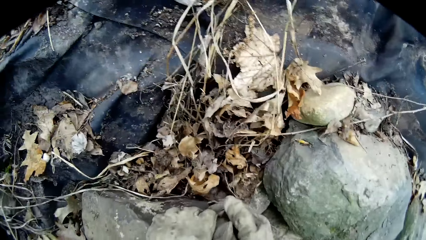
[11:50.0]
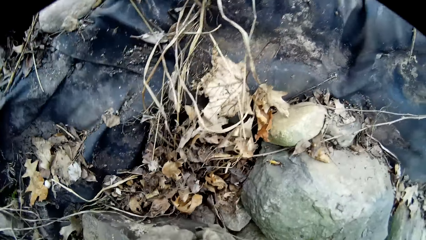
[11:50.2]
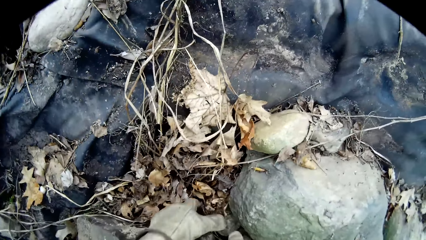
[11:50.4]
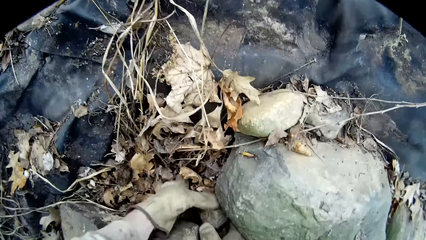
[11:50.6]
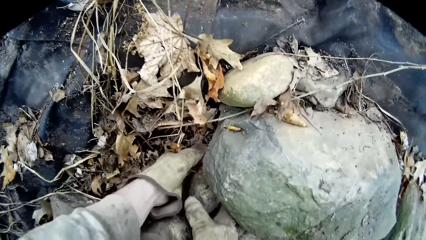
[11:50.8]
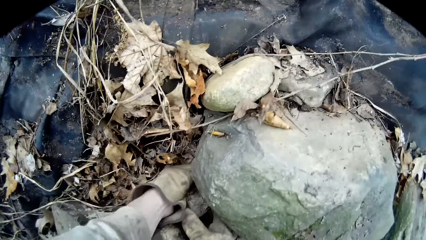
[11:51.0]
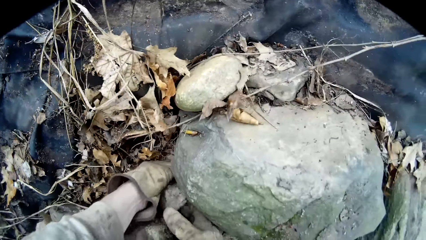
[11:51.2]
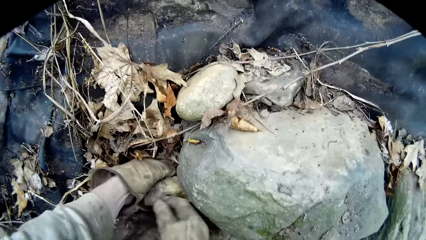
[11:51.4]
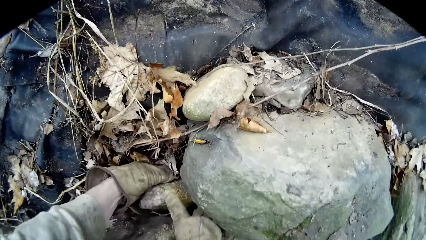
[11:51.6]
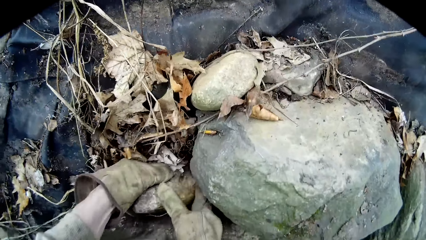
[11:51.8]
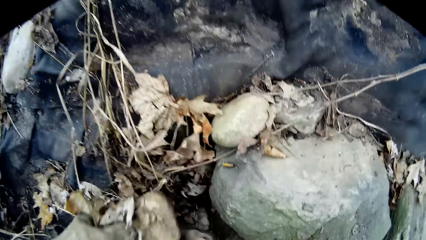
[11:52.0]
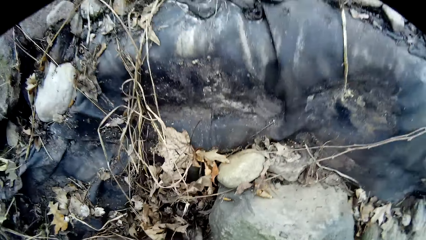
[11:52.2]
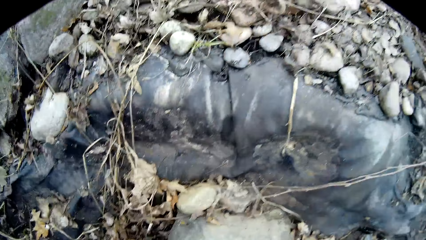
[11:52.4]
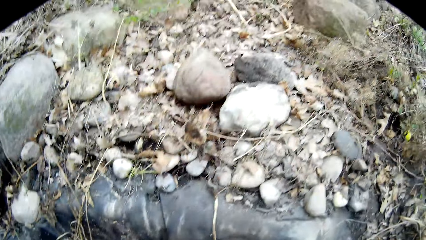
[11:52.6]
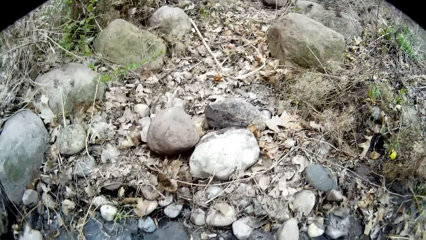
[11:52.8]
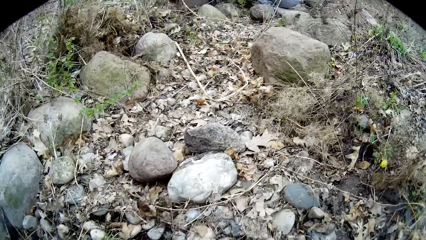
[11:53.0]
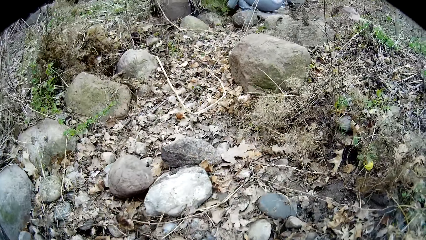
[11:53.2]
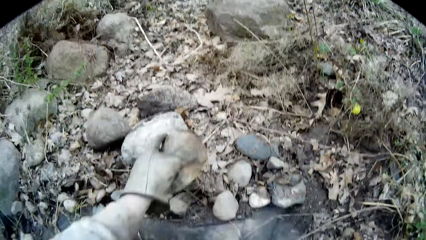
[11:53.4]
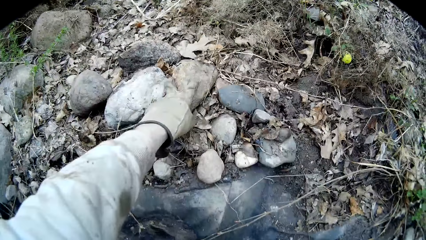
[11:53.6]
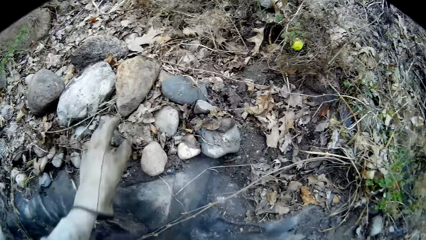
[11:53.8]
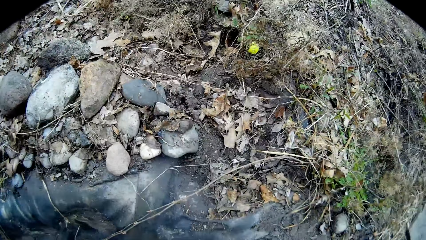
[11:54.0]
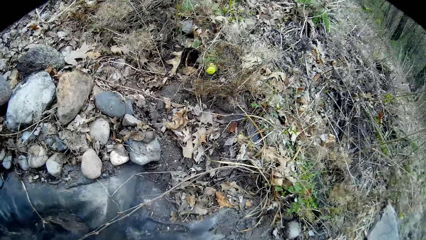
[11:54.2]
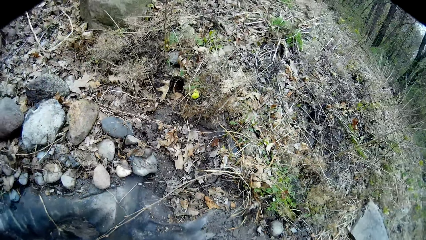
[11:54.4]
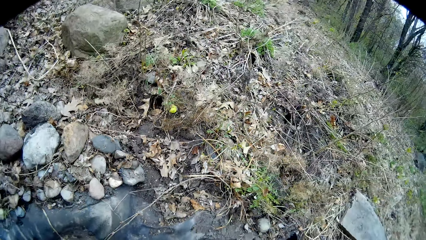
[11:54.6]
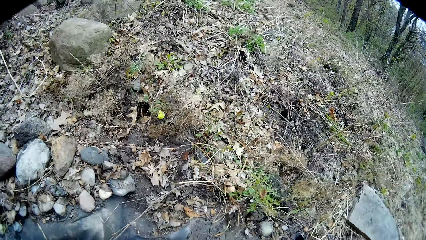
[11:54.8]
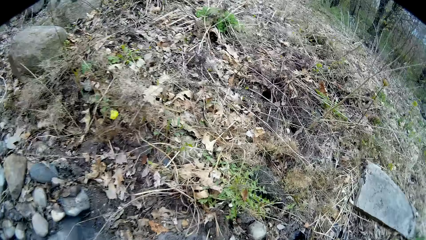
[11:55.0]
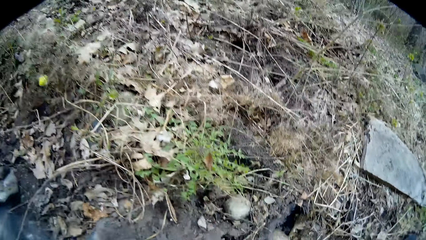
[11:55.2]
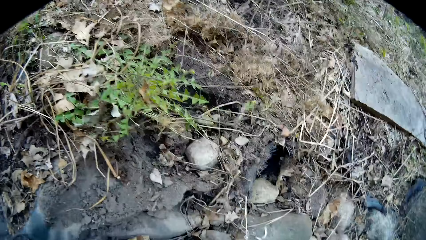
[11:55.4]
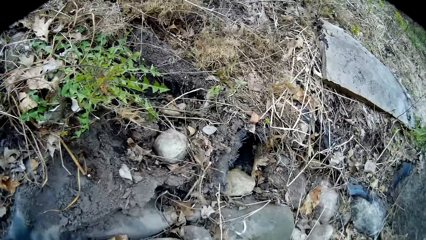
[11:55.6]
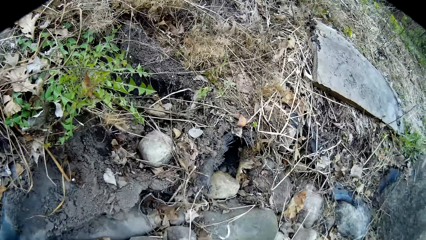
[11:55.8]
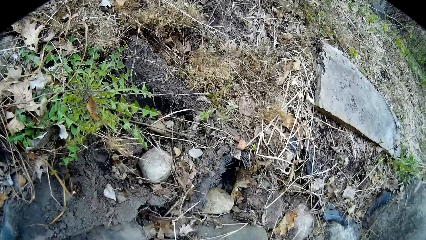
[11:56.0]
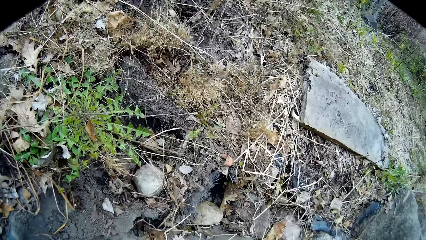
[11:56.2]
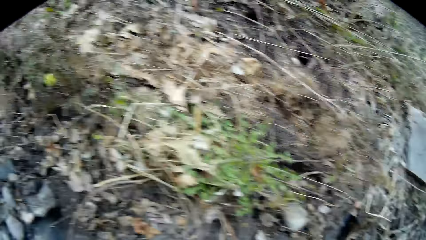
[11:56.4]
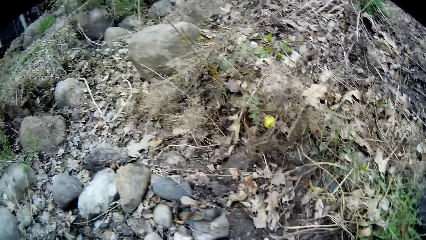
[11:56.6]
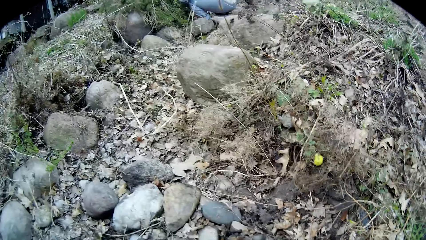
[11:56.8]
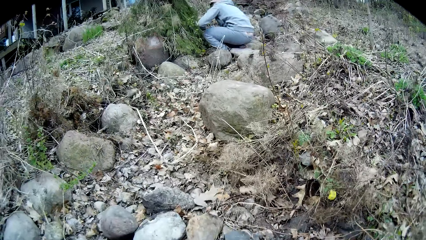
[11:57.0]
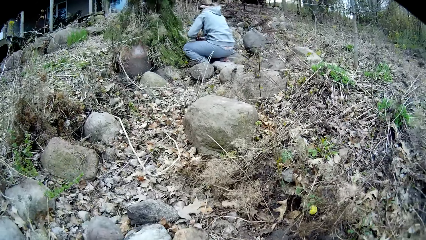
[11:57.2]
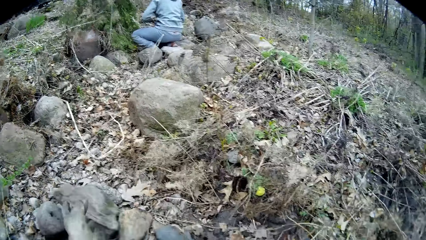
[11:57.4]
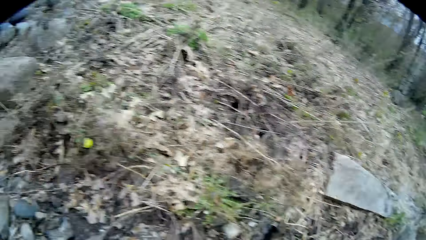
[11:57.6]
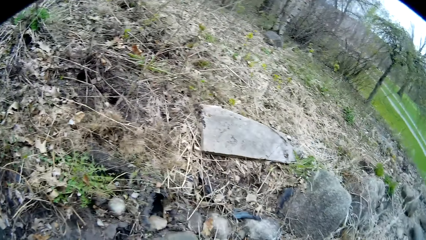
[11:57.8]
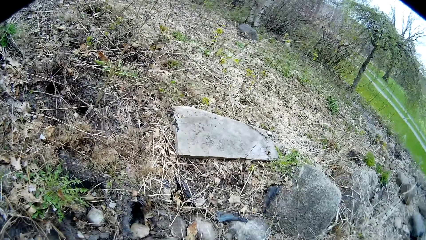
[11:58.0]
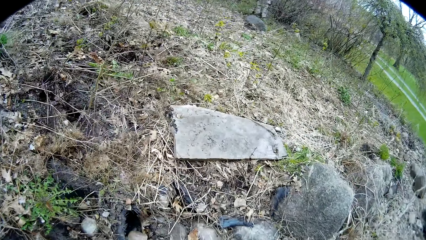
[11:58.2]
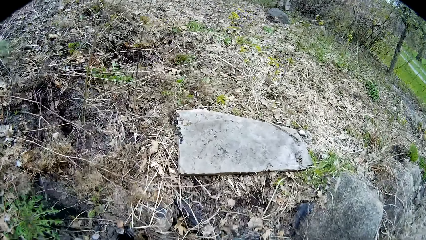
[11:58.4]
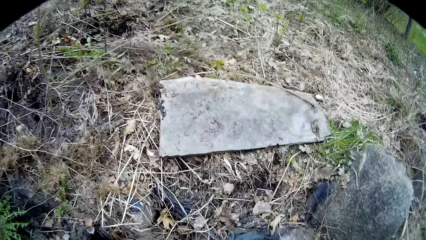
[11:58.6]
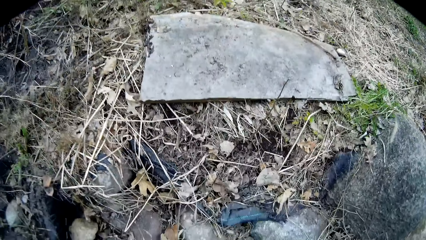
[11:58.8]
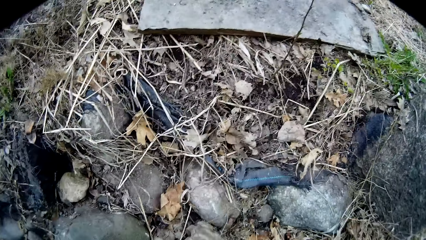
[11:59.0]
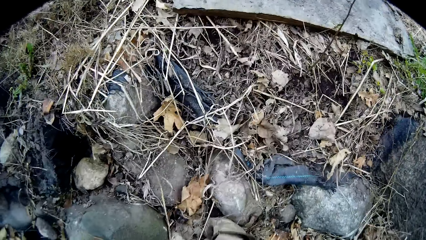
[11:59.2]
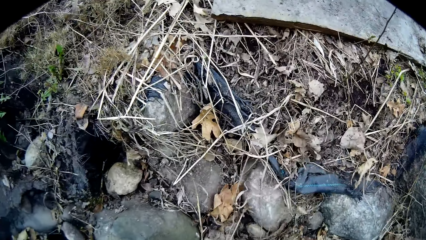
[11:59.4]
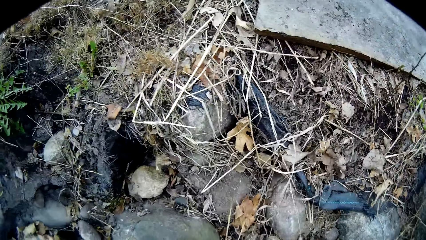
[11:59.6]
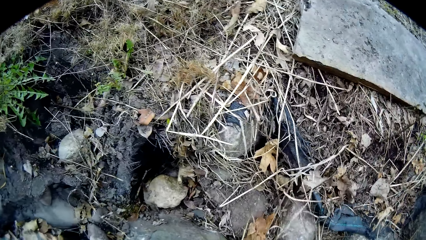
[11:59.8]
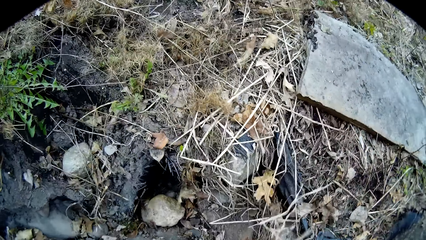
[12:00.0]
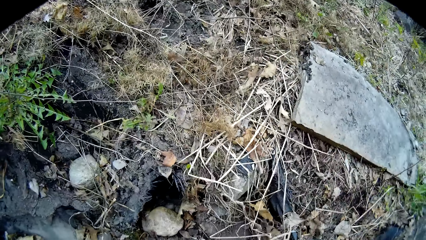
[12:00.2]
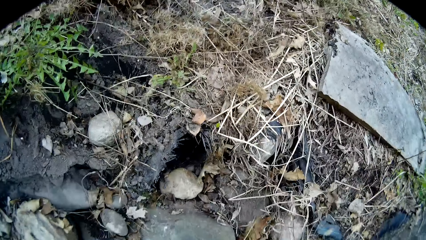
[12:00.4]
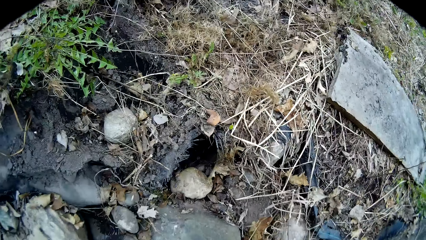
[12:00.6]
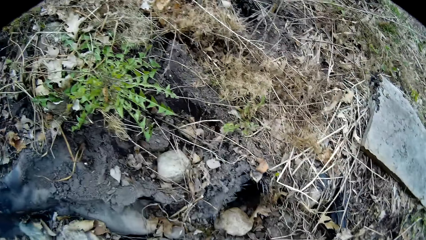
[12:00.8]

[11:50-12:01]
The camera wearer picks up a stone from the ground with both hands. He puts the stone on the ground with his left hand. He picks up a stone from the ground with both hands. He throws the stone on the ground with both hands. He picks up a stone from the ground with his left hand.

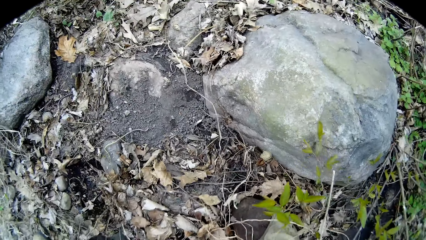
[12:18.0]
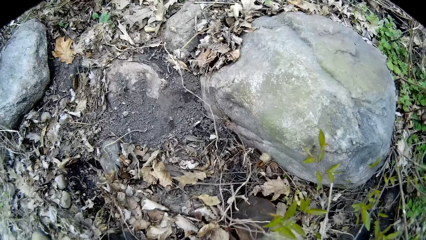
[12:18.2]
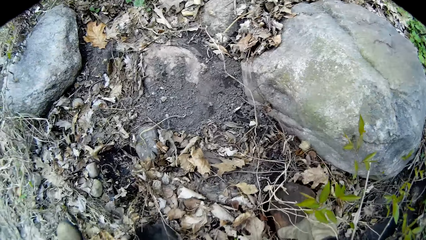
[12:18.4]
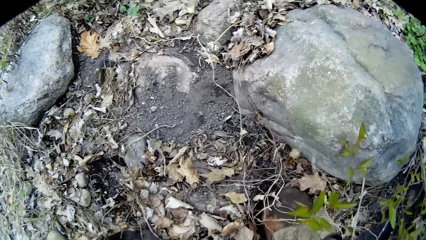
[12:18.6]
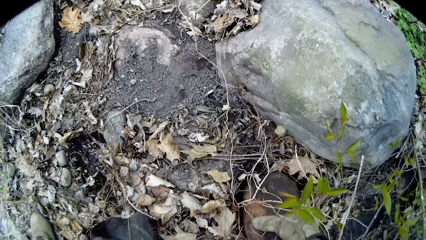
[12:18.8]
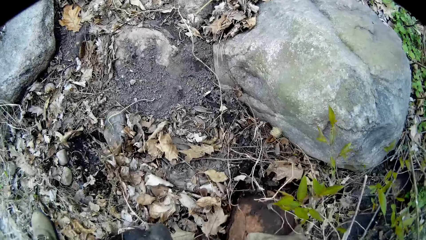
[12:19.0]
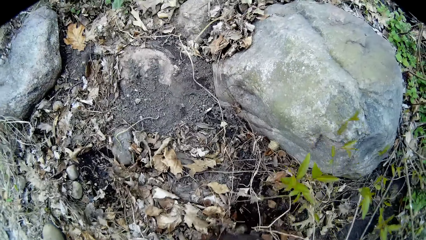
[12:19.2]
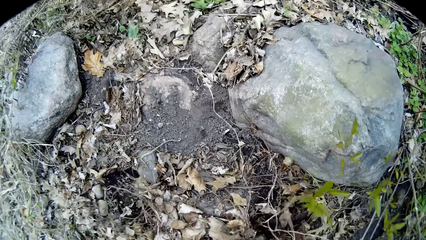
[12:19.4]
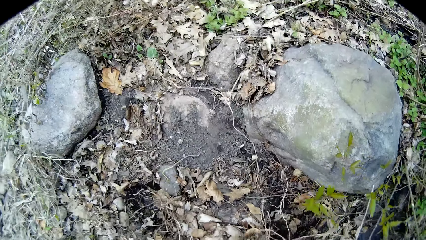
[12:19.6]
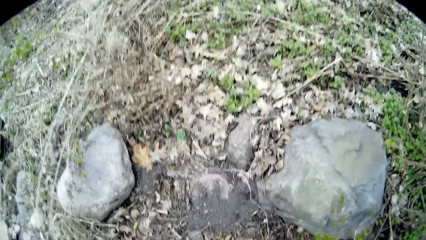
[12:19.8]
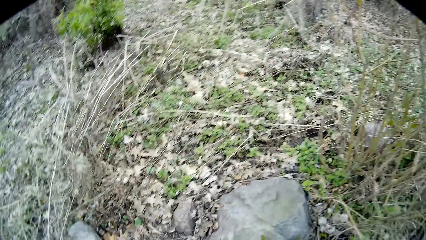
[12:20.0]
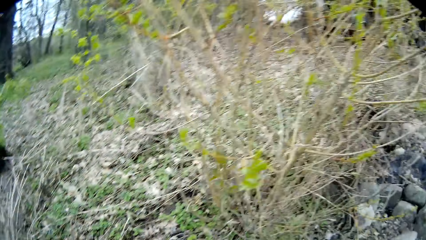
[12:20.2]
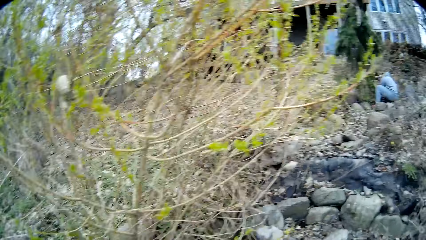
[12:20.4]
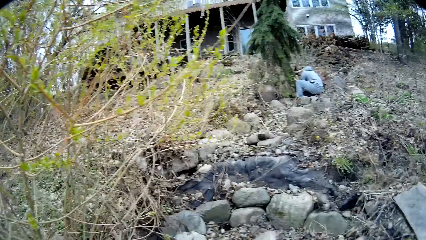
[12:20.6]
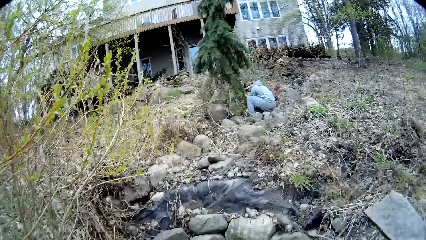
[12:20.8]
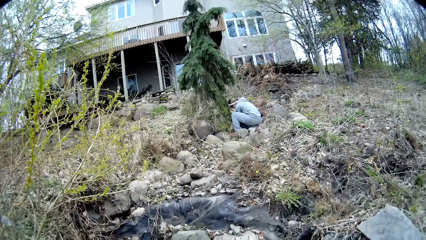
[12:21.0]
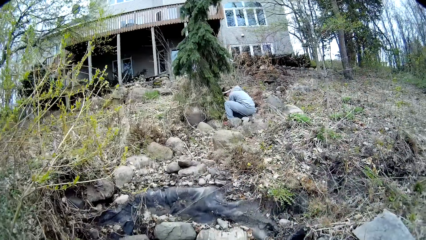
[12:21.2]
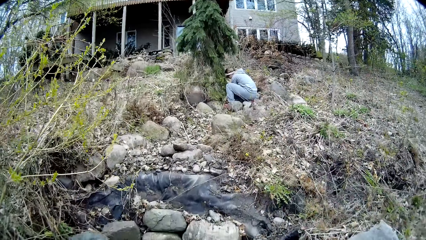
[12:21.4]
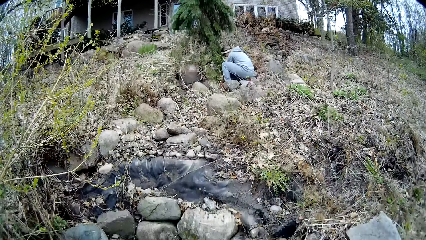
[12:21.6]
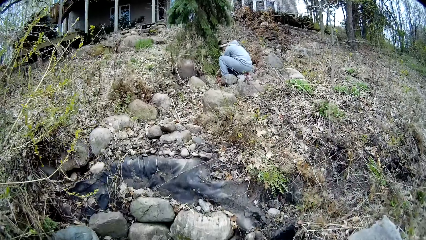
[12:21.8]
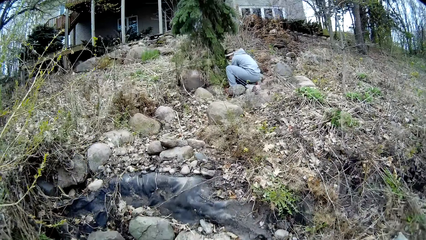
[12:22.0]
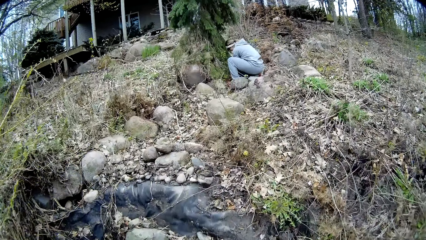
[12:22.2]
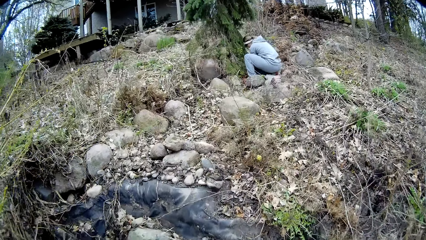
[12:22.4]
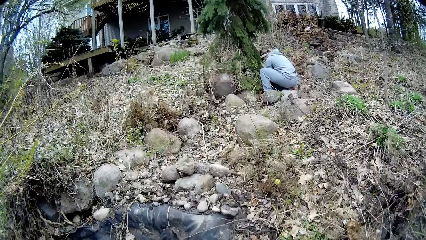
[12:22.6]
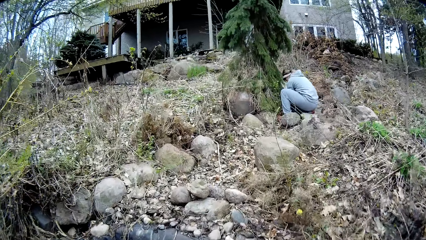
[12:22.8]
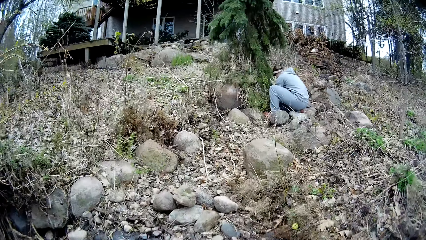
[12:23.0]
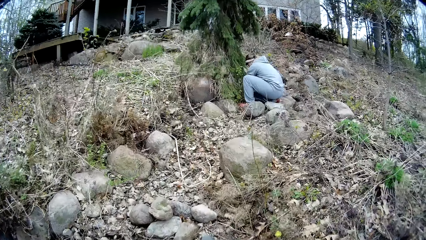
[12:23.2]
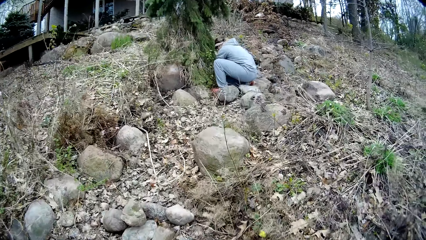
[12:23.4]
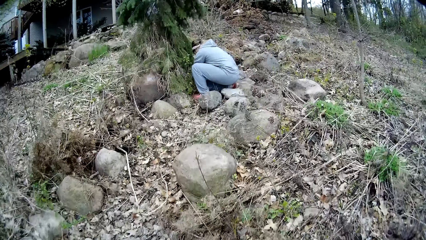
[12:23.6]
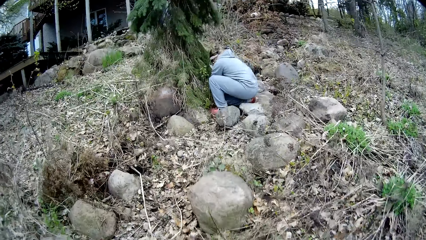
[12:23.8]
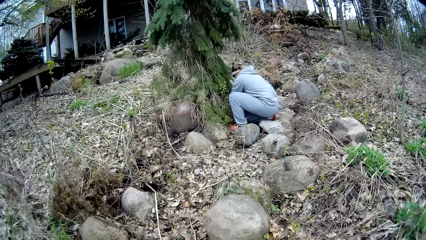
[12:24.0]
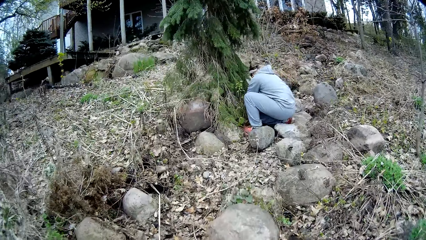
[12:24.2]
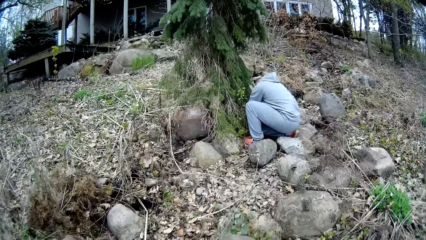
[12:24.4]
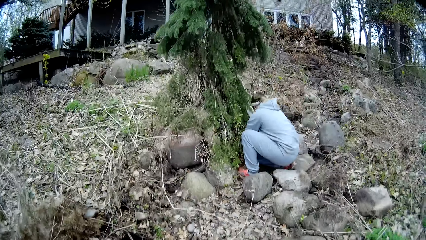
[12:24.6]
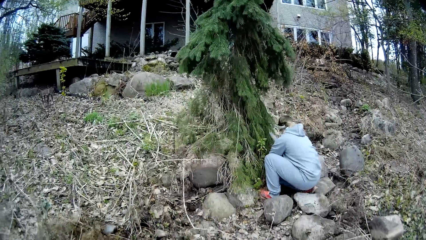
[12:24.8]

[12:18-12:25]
The camera wearer picks up the stones in both hands from the ground. They walk to the porch.
